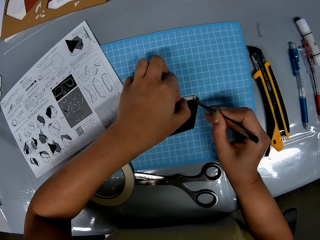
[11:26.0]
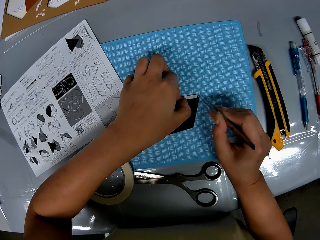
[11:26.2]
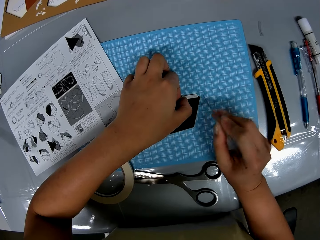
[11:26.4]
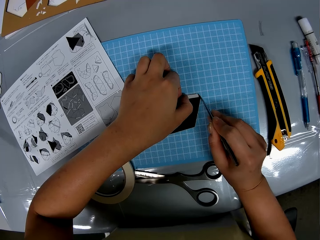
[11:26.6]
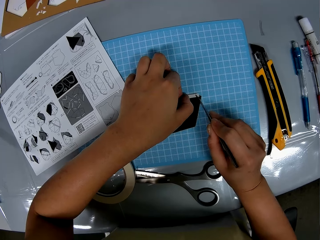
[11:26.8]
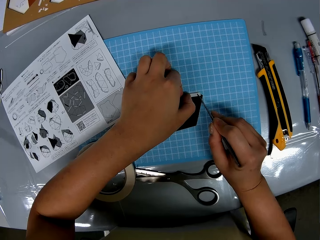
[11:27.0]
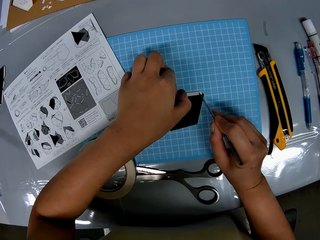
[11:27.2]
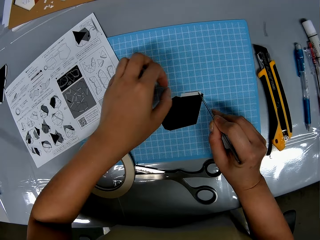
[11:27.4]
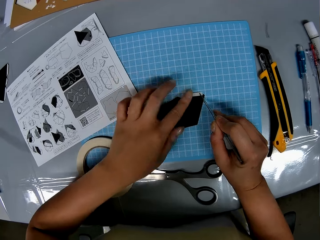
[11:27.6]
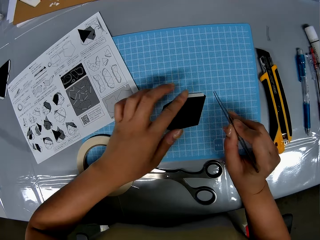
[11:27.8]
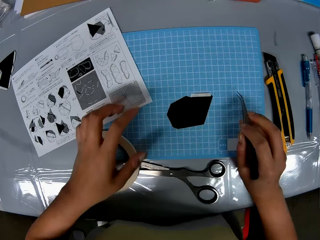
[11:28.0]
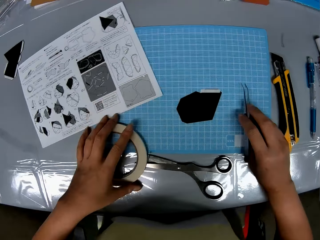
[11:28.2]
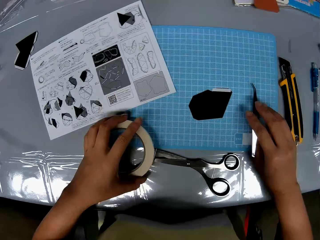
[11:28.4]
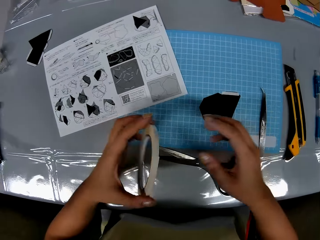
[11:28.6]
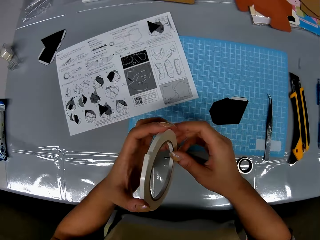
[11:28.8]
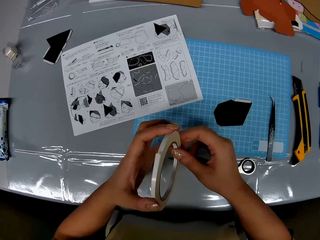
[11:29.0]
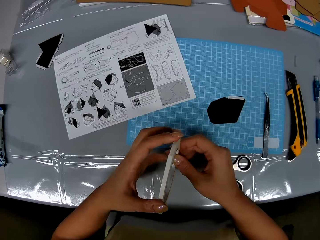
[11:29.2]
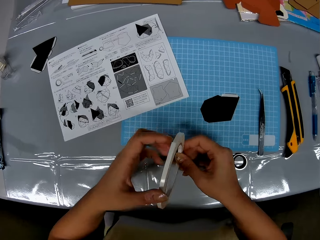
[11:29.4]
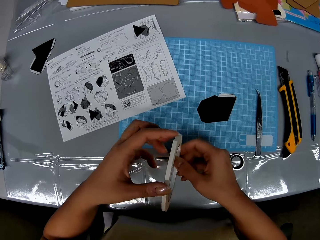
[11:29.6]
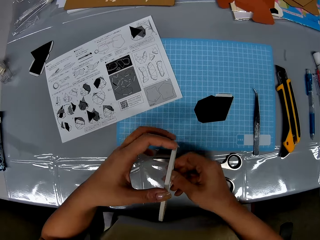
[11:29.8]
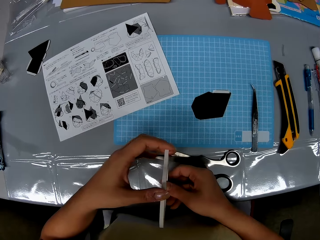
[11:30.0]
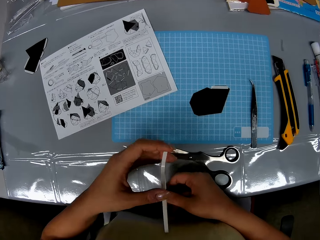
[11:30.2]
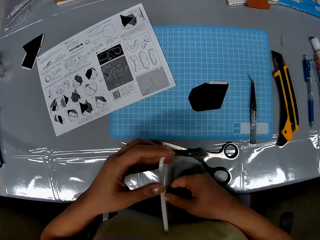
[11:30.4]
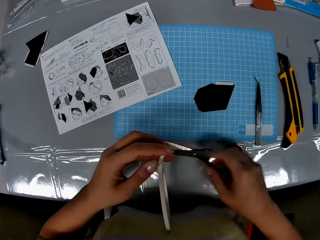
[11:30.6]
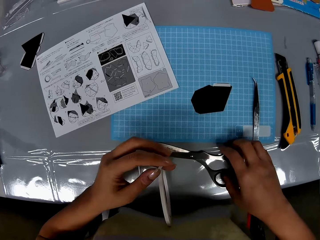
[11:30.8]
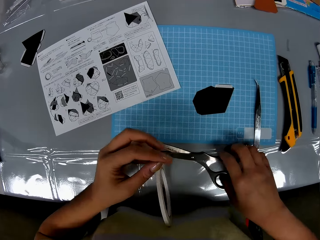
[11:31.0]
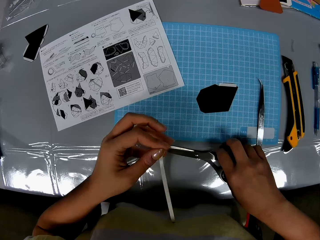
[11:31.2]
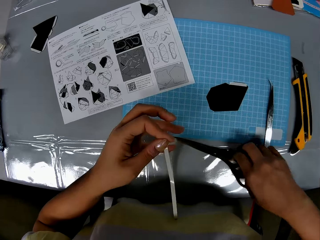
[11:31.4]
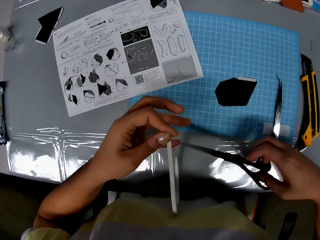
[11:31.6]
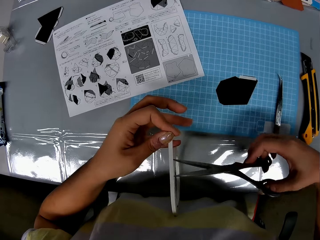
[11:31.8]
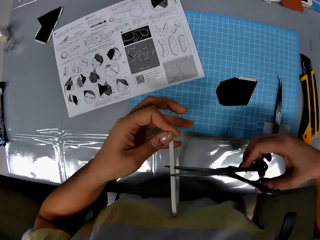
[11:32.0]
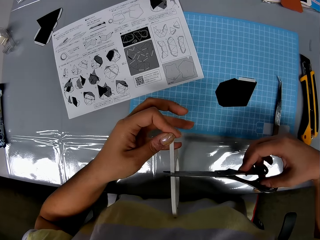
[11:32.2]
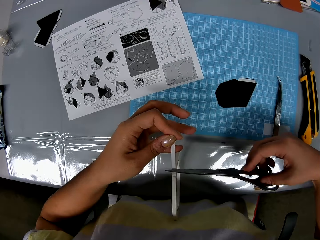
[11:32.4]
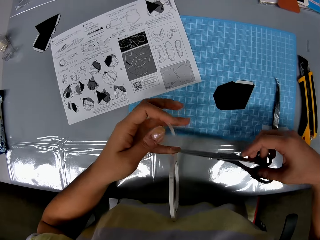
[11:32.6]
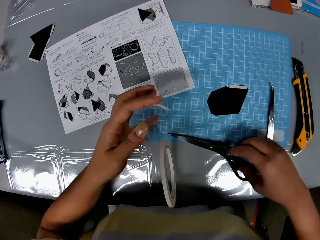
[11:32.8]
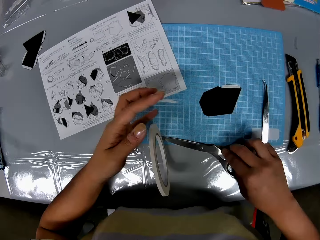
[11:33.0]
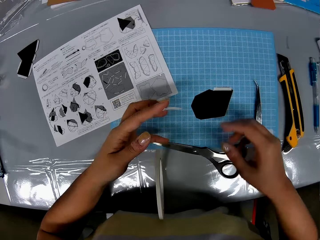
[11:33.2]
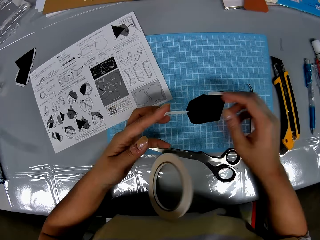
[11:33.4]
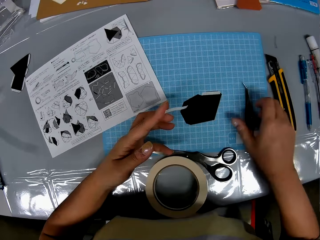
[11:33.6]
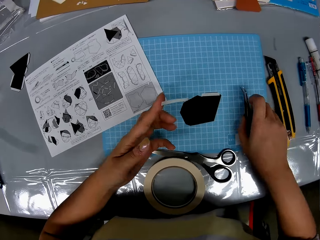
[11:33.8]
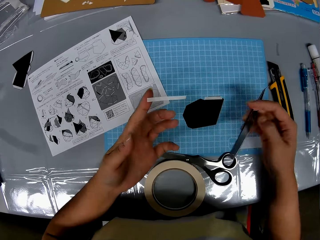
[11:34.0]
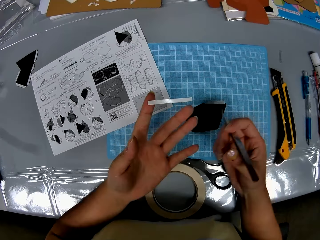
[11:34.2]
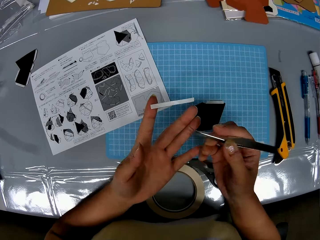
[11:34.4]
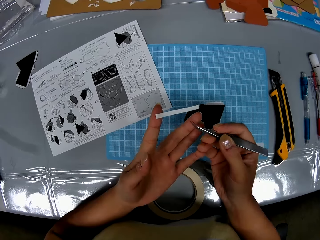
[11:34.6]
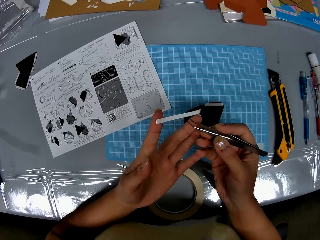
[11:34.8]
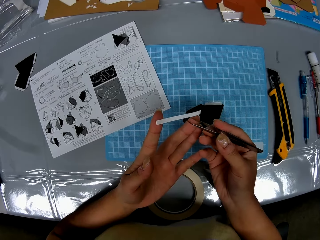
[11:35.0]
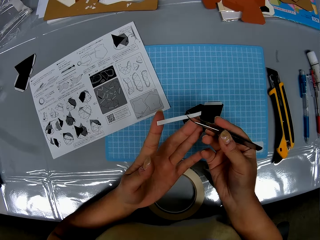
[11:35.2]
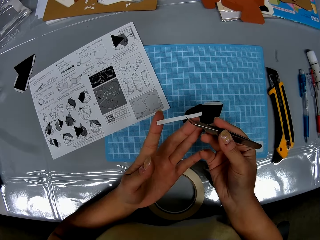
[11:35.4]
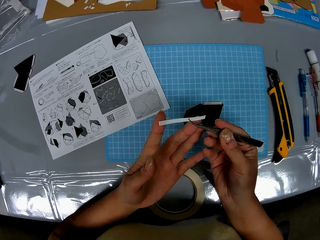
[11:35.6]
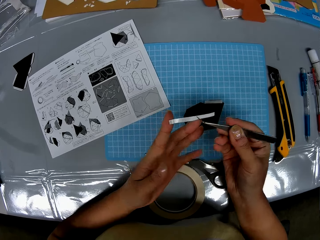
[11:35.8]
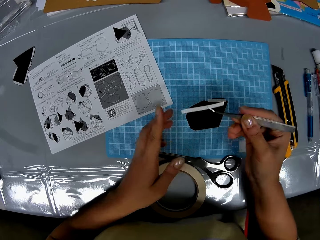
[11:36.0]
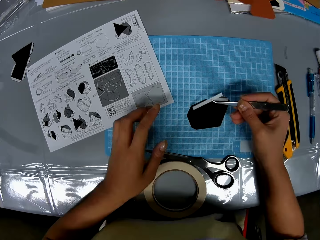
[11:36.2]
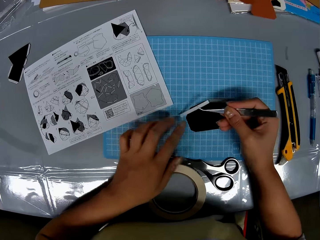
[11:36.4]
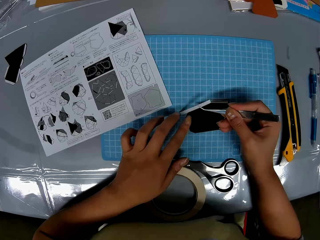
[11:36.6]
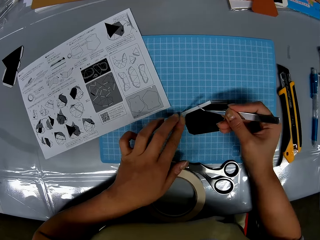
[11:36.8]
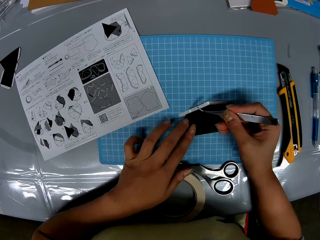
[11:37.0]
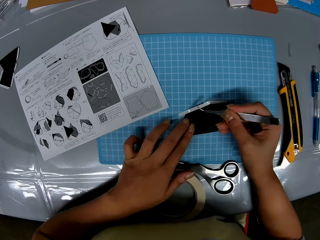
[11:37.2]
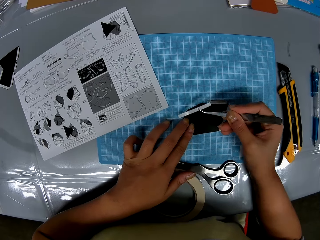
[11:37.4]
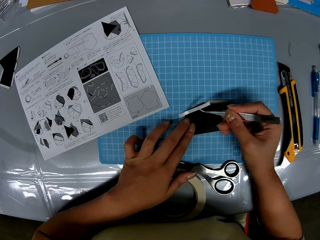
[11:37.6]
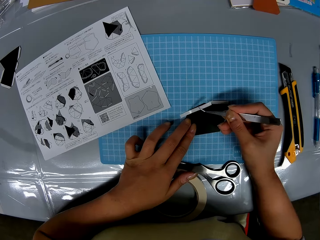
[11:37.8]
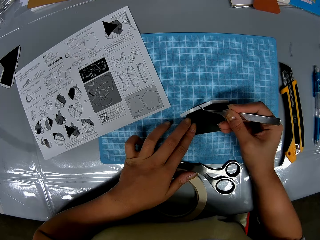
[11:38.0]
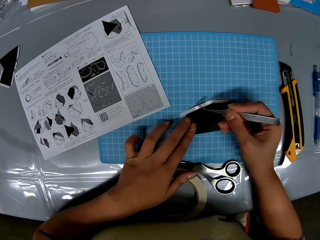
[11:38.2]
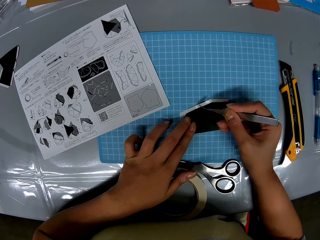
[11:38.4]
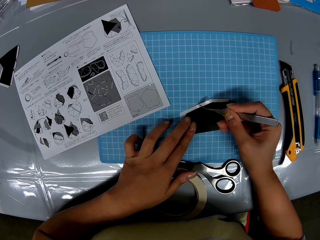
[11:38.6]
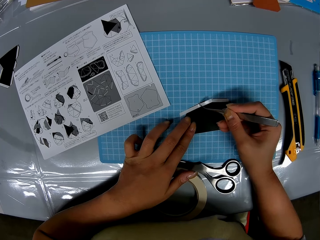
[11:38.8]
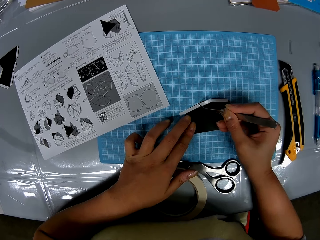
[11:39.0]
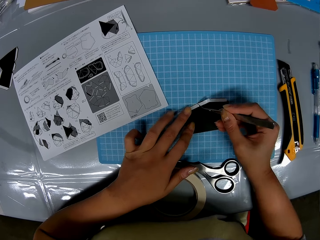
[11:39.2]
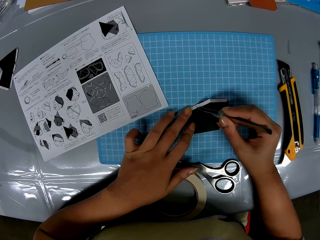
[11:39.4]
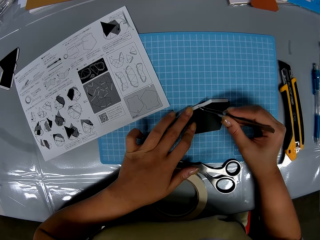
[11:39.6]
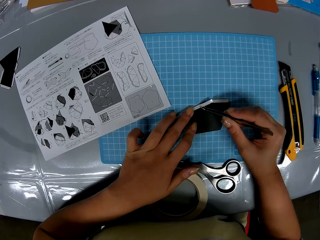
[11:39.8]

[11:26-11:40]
The camera wearer removes her left hand from the piece of paper. She drops the prong tool or sculpture on the cutting sheet. She picks up the cellophane tape from the table with her left hand. She loosens the cellophane tape with both hands. She rolls the tape in hand. She picks up the scissors from the table with her right hand. She cuts out a strip from the cellophane tape with the scissors. She drops the scissors on the table. She drops the cellophane tape from her left hand to the table. She picks up the prong tool from the cutting sheet with her right hand. She picks the strip from her left hand with the prong tool. She places the tape onto the sculpture. She fixes the strip to the piece of paper with the prong tool and her left hand. She holds down the piece of paper to the cutting sheet with her left hand. She seals the paper on the table.

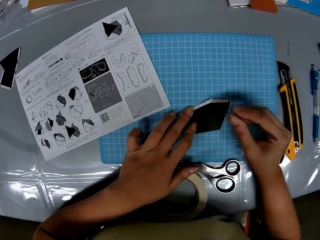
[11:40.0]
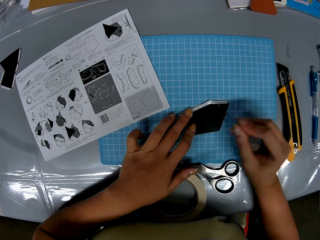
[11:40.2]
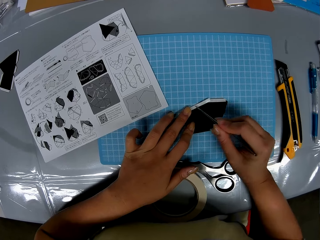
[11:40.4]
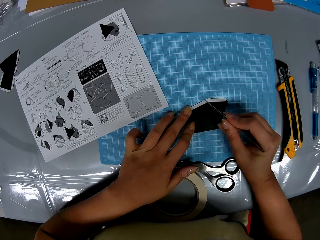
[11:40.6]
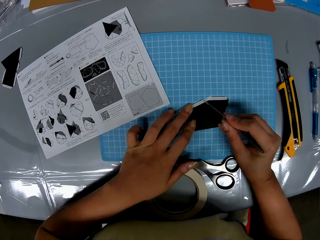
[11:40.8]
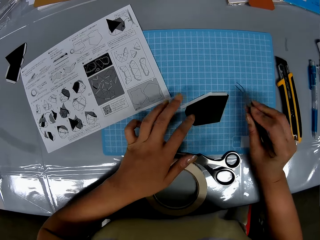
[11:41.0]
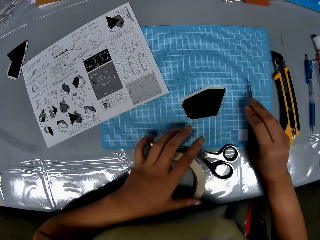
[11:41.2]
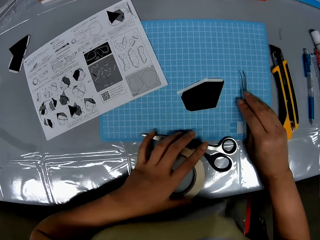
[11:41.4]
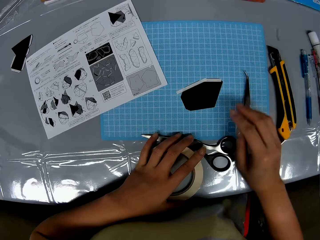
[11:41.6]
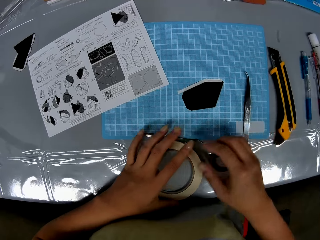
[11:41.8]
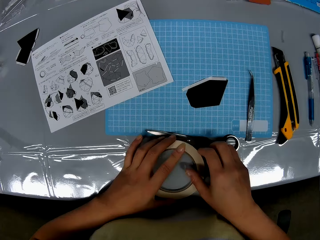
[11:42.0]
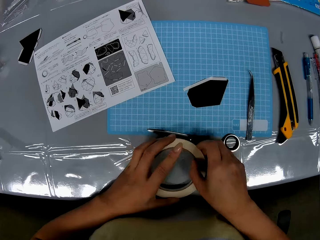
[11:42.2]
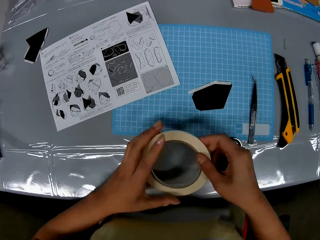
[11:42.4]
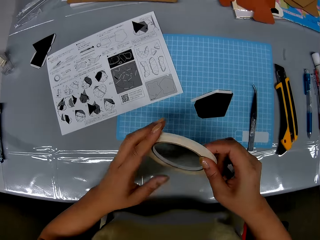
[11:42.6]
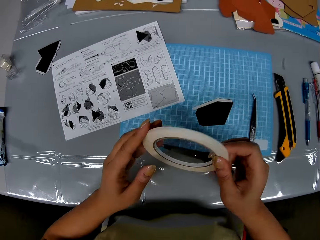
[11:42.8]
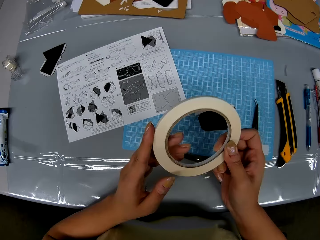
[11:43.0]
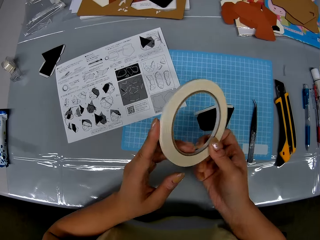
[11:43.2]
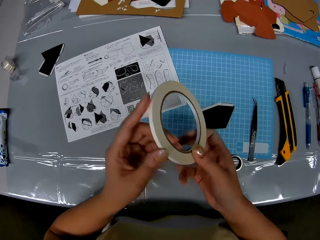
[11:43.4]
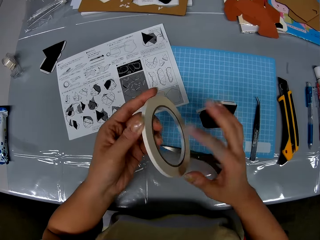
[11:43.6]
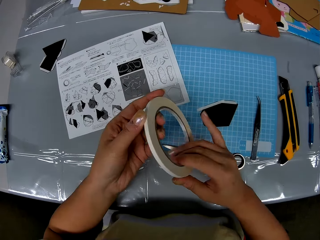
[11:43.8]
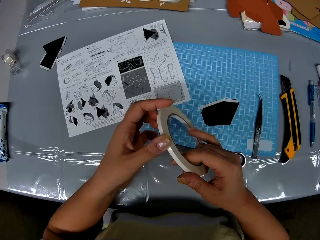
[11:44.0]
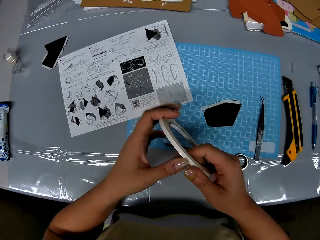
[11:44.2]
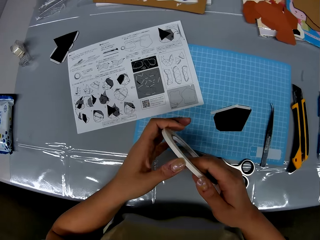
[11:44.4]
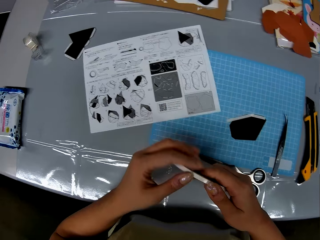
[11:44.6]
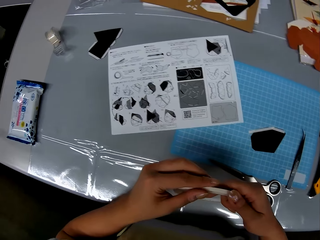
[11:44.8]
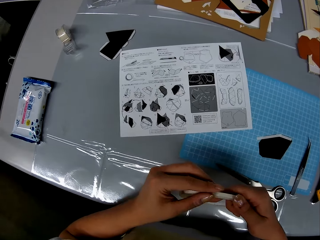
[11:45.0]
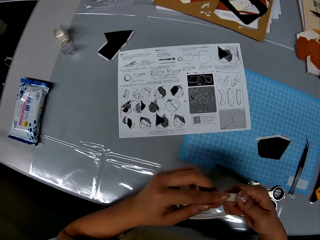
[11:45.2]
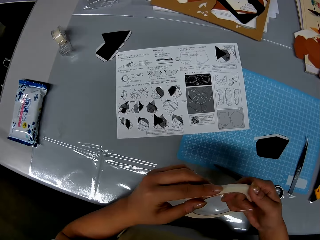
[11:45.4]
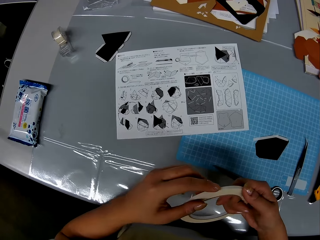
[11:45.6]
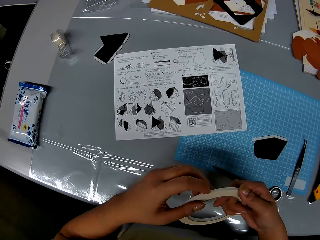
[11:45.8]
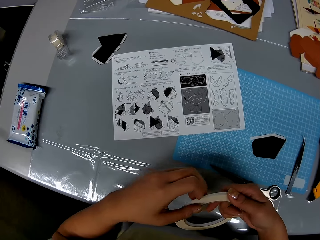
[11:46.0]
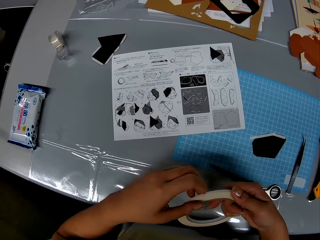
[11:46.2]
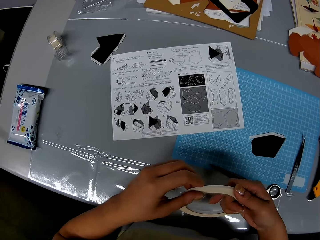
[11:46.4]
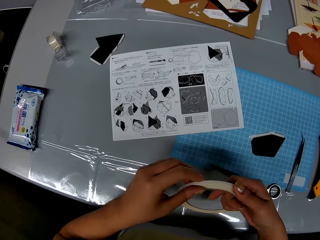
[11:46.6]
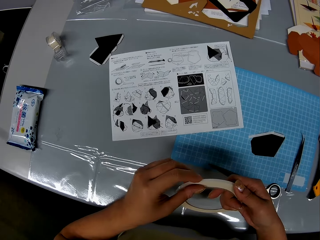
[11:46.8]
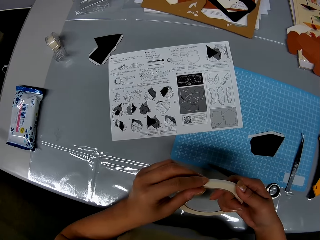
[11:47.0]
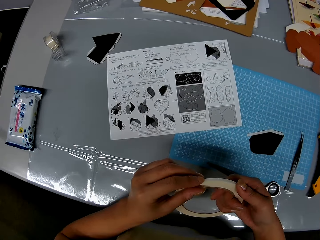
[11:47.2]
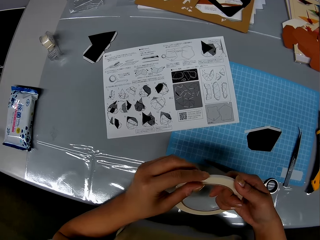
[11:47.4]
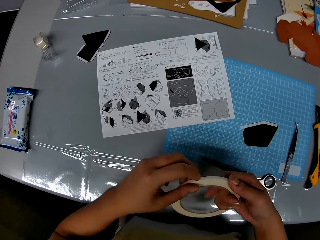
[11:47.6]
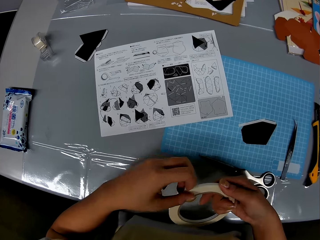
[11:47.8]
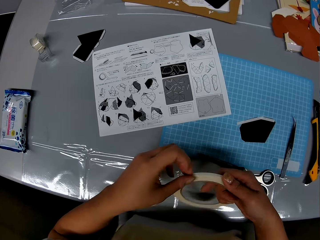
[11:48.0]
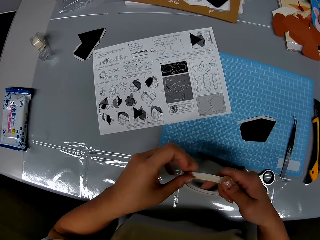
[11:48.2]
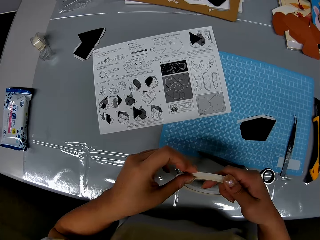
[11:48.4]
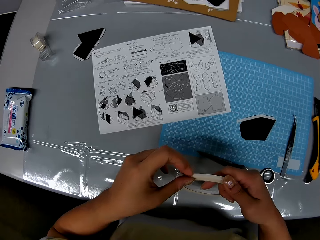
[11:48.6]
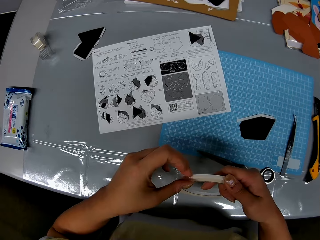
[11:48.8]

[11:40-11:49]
The camera wearer drops the prong tool on the cutting sheet with her right hand. She picks up the cellophane tape from the table with both hands. She rolls the tape in hand. She loosens the cellophane tape with both hands.
